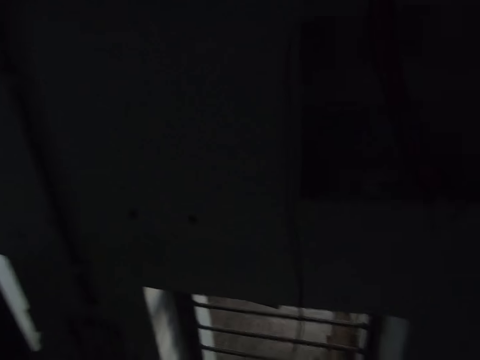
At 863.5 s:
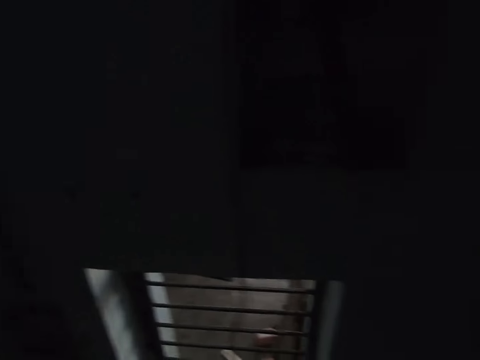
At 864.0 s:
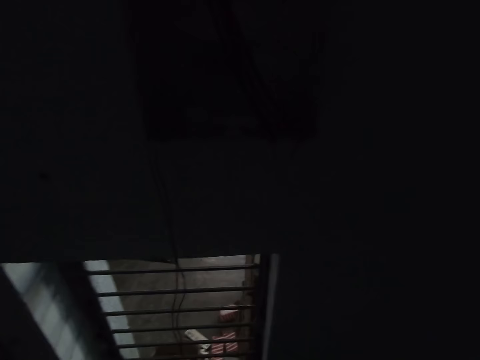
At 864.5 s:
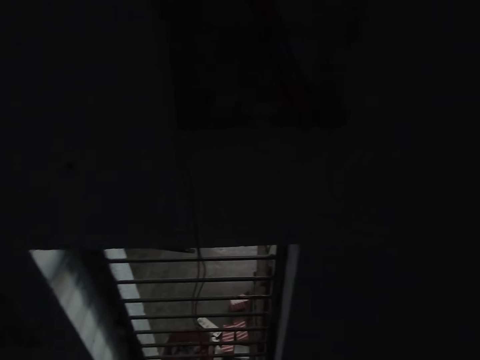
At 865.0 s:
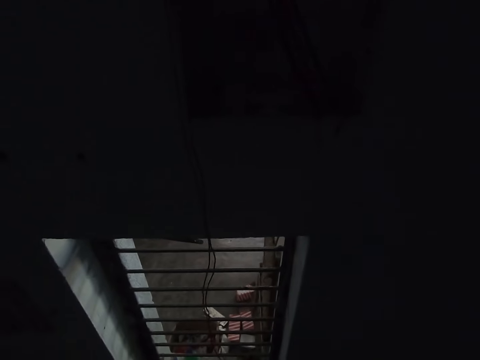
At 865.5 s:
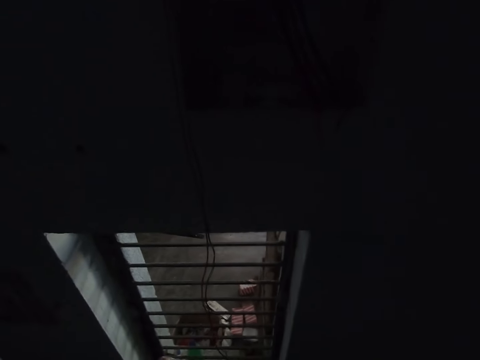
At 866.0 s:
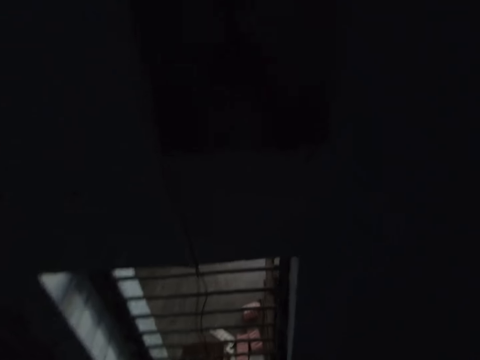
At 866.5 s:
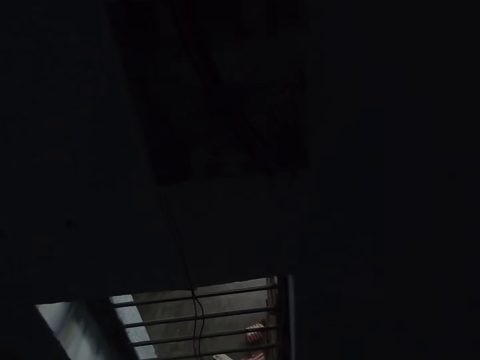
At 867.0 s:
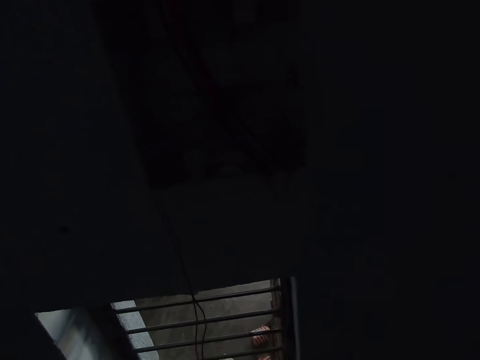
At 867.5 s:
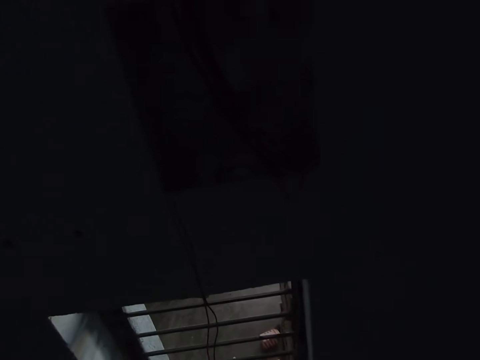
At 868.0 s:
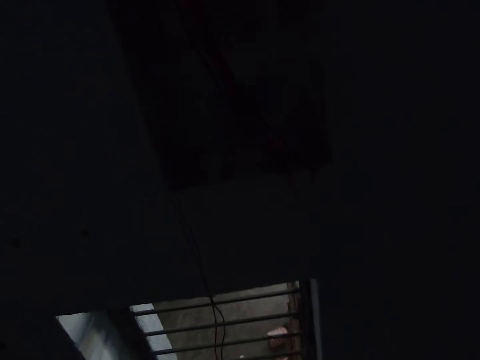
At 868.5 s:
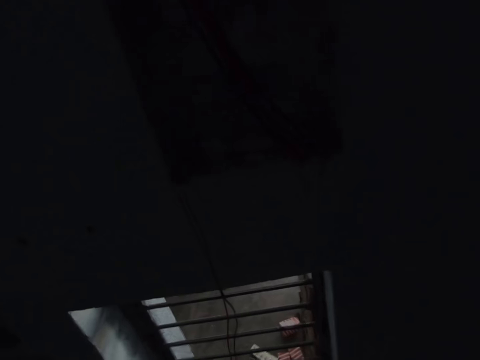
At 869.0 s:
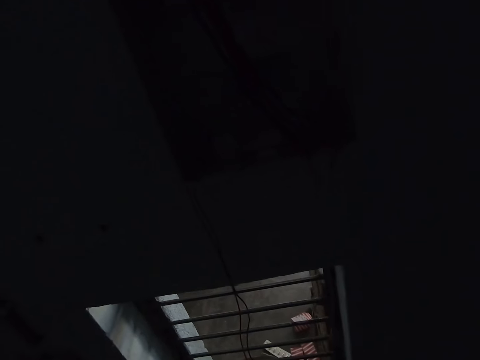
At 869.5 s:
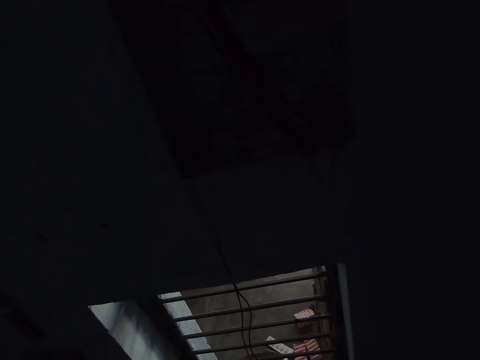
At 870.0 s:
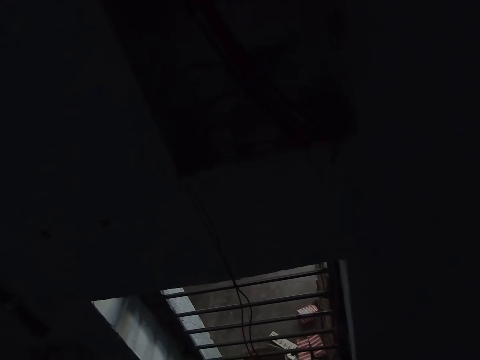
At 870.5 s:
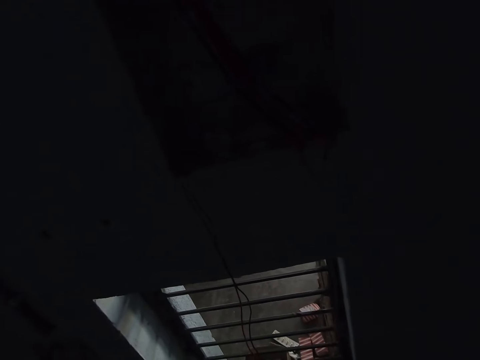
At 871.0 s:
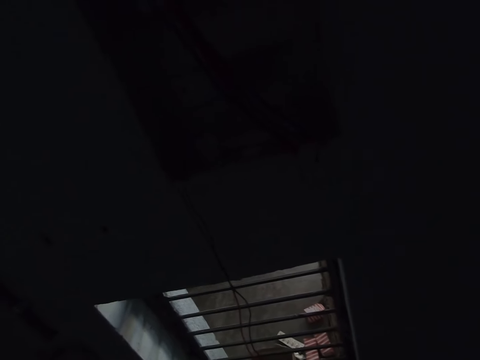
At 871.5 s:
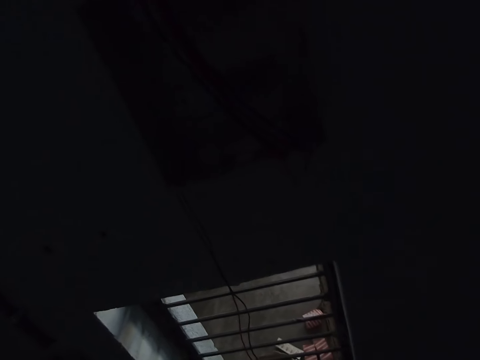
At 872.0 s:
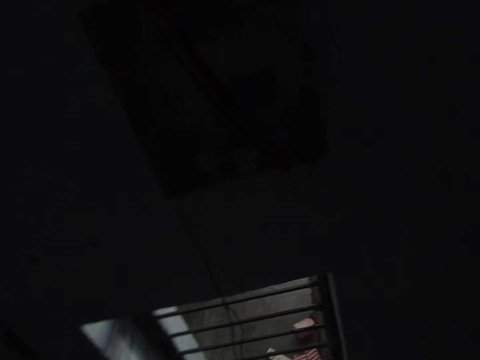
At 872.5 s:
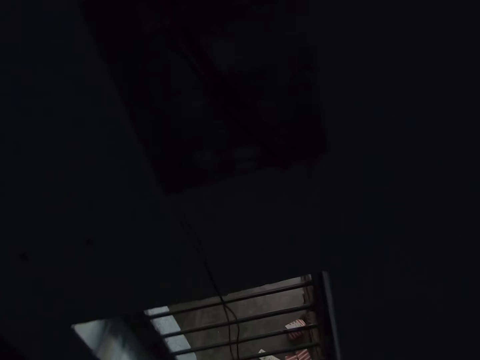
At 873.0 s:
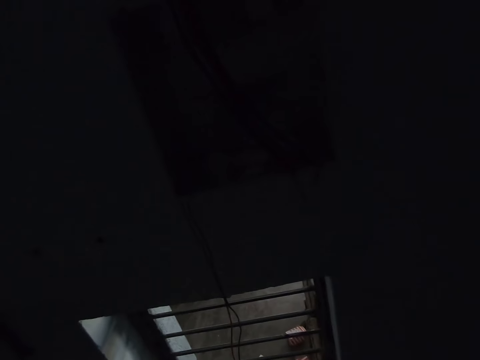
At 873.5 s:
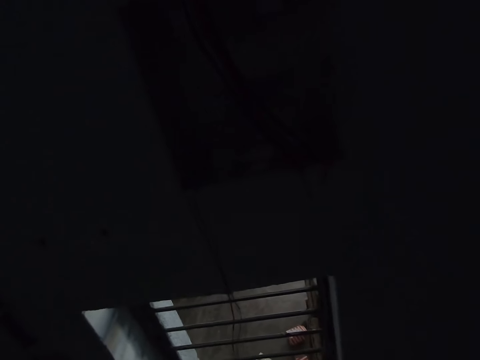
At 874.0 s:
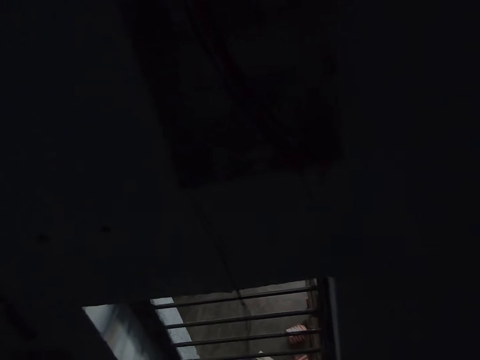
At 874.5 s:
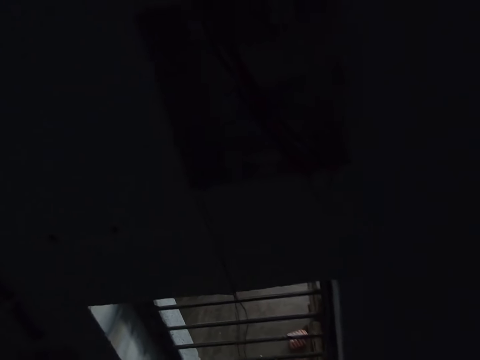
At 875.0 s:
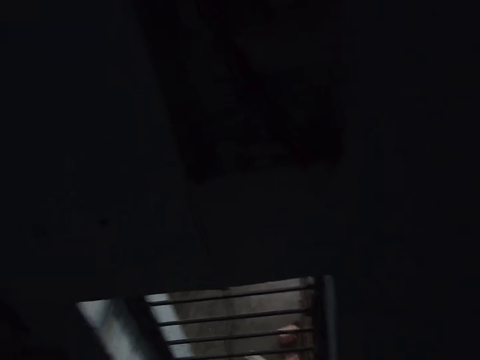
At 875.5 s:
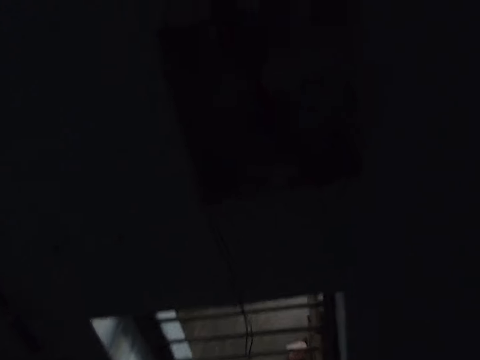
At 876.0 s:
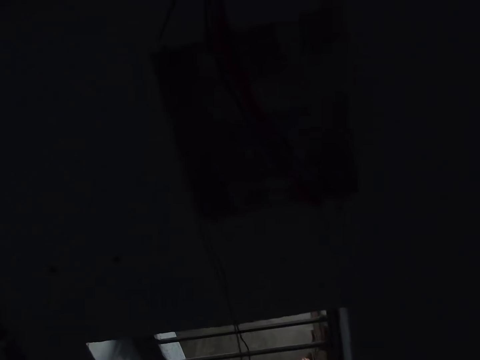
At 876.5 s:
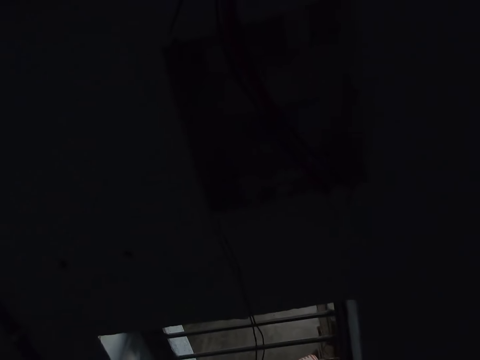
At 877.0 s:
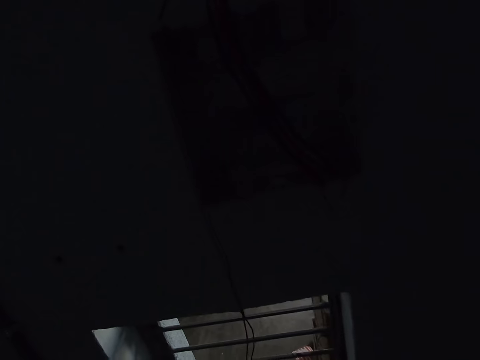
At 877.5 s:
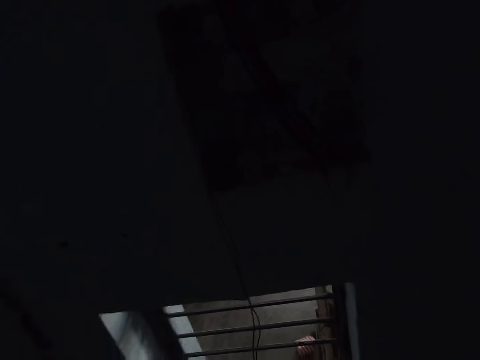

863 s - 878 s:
The camera wearer installs cables in the house. They do something.

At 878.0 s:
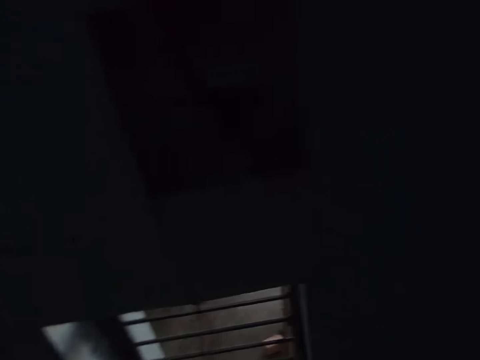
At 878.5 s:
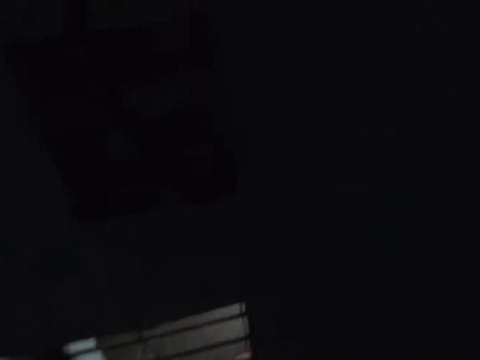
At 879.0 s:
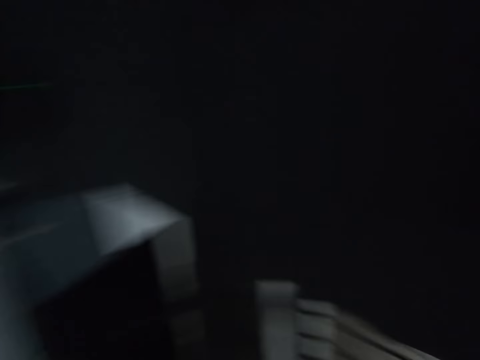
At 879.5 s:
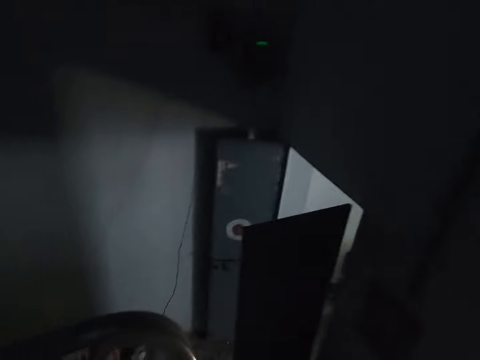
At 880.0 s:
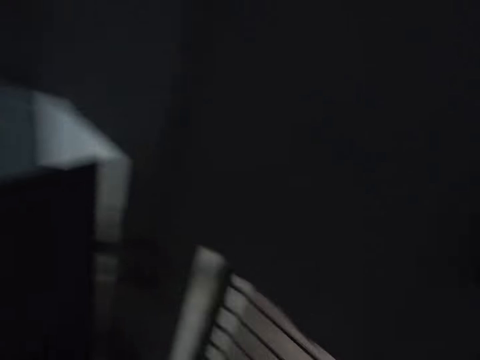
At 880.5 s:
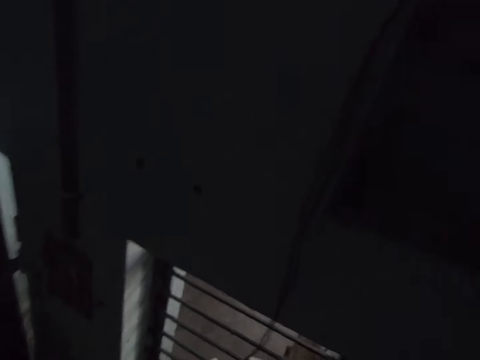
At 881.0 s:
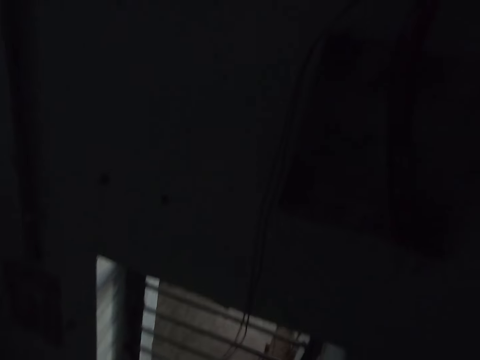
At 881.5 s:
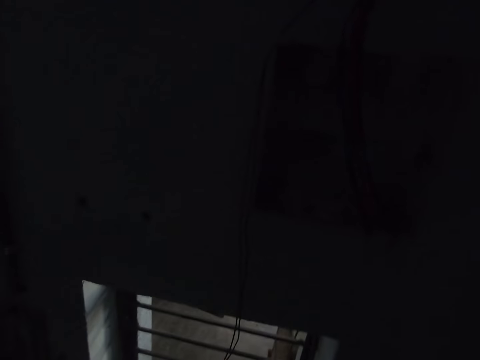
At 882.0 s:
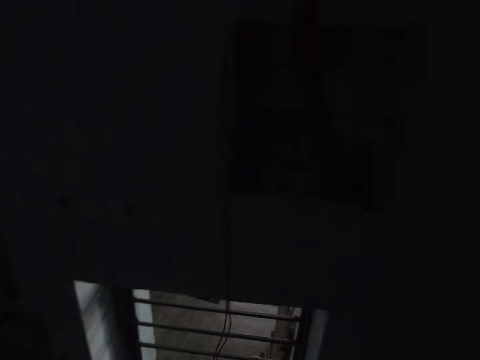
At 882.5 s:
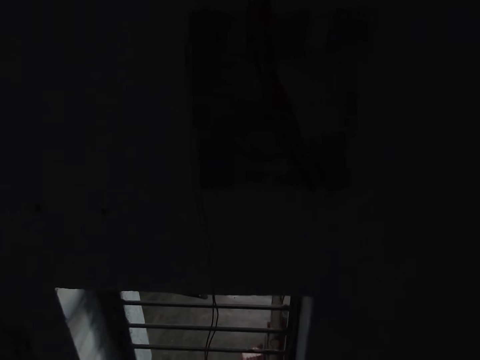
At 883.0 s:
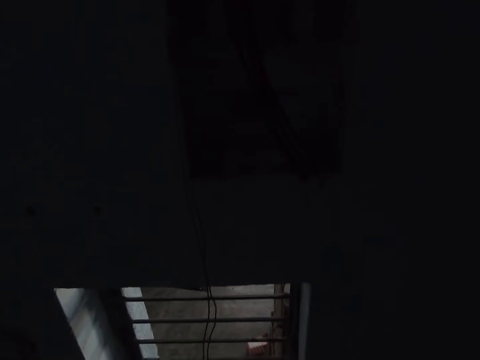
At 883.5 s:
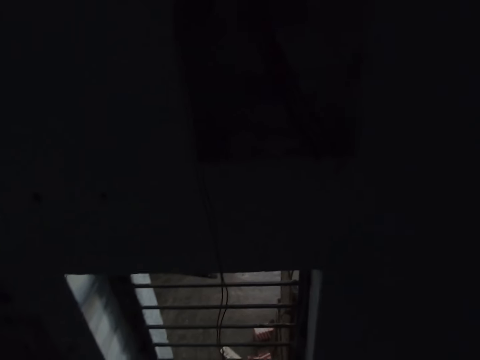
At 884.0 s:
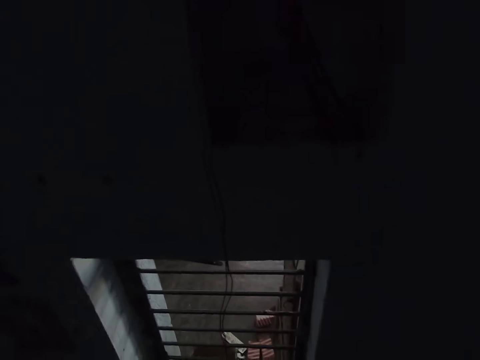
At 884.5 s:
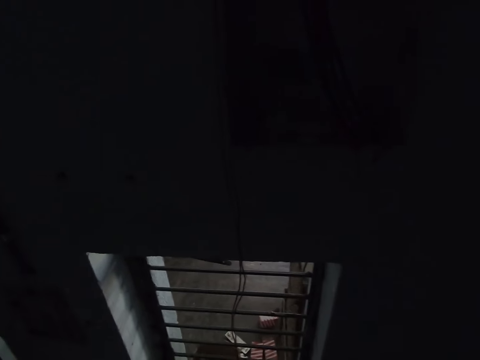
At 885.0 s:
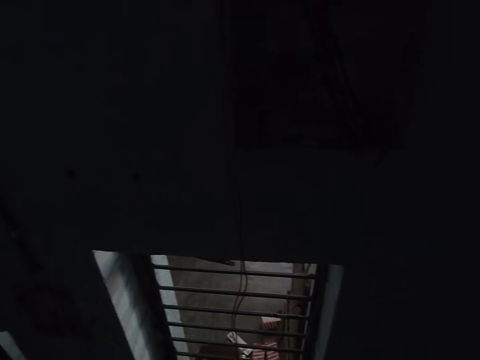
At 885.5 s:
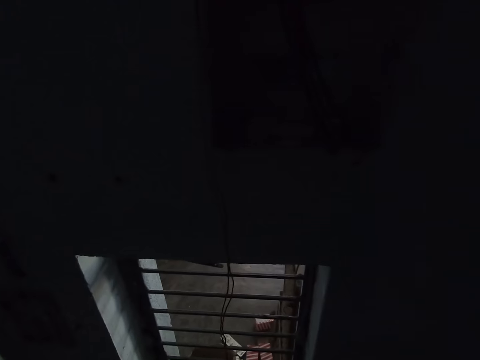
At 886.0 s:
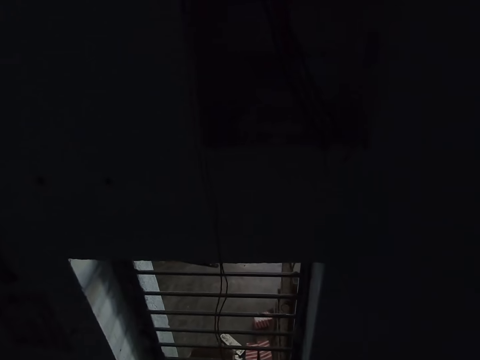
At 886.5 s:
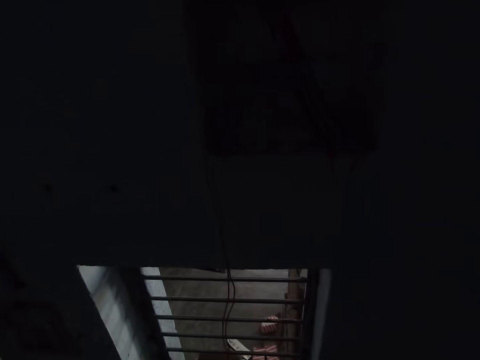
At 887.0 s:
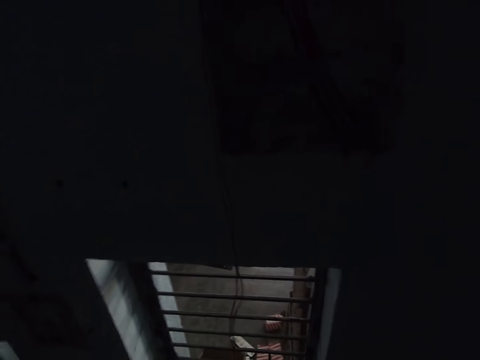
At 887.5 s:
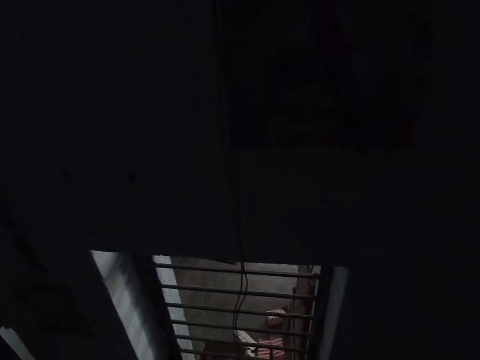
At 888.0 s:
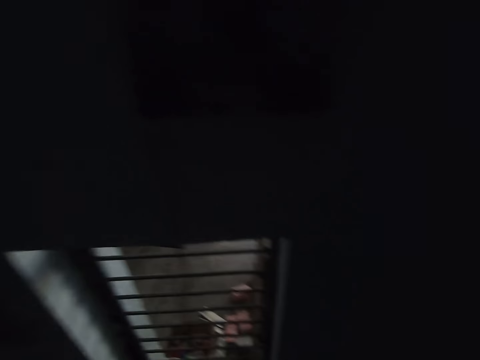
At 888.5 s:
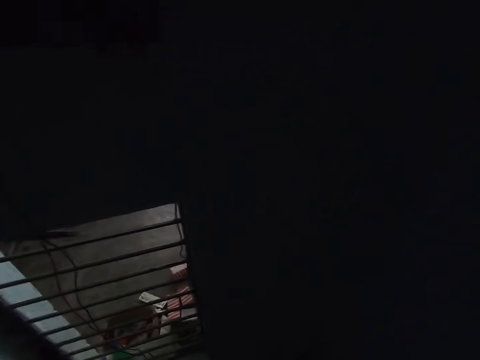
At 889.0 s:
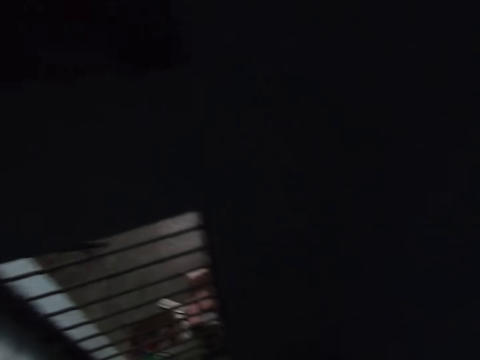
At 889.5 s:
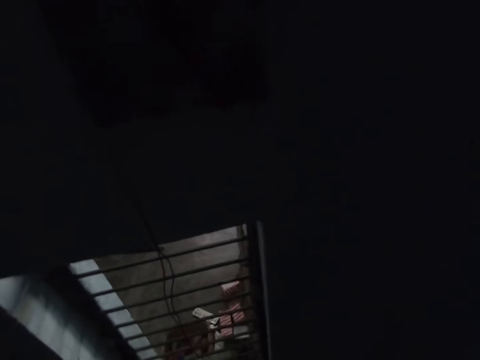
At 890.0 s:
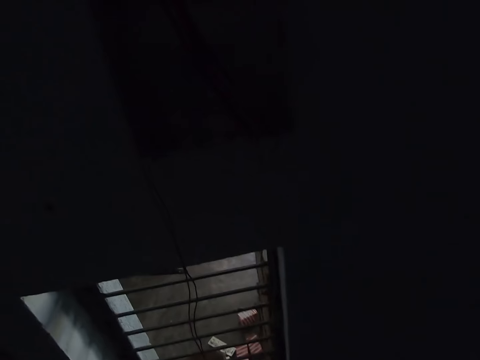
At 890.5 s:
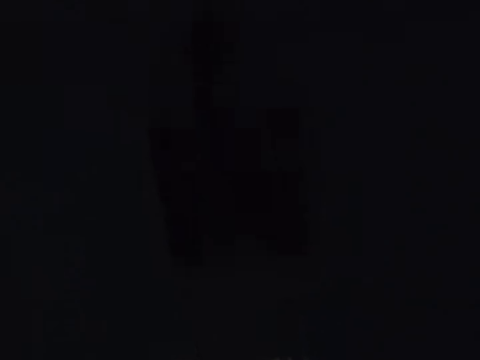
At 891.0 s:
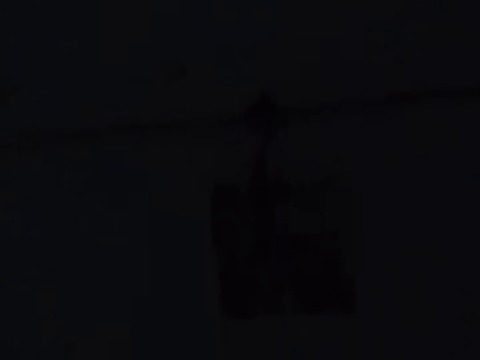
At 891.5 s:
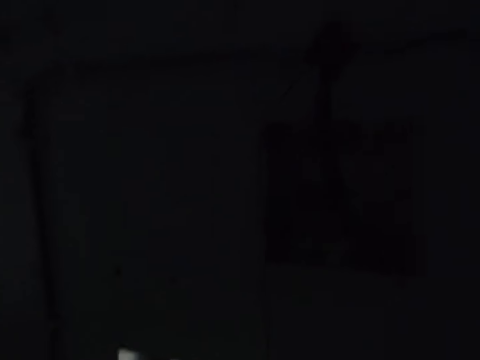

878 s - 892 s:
The camera wearer looks around.
